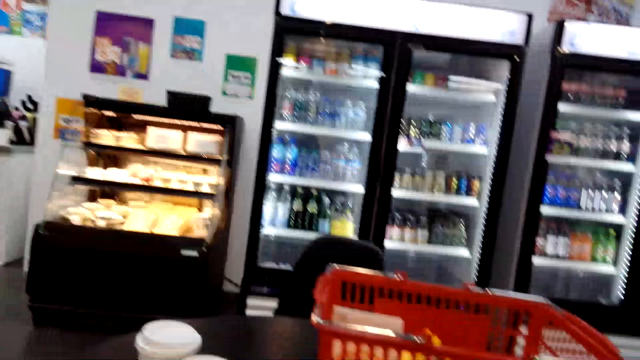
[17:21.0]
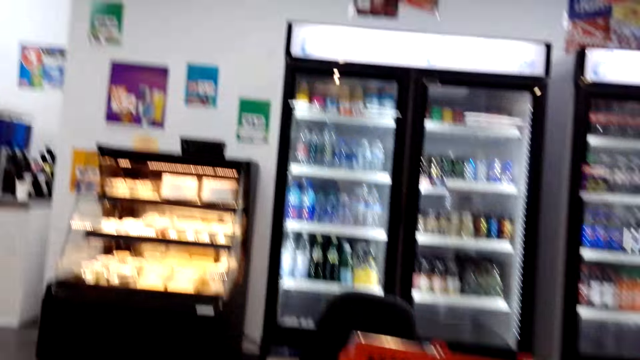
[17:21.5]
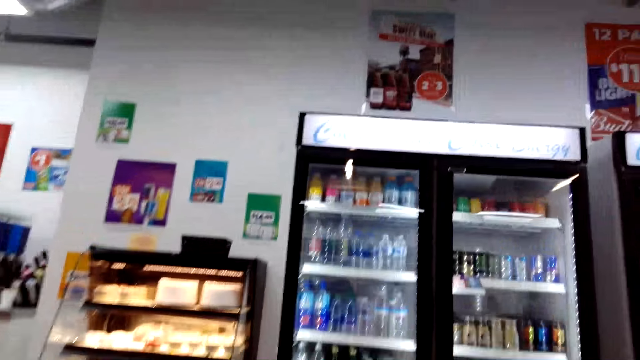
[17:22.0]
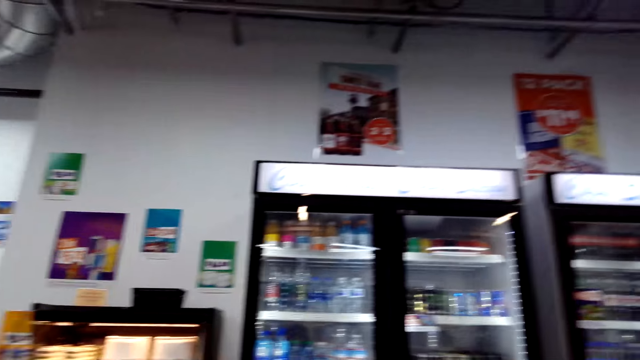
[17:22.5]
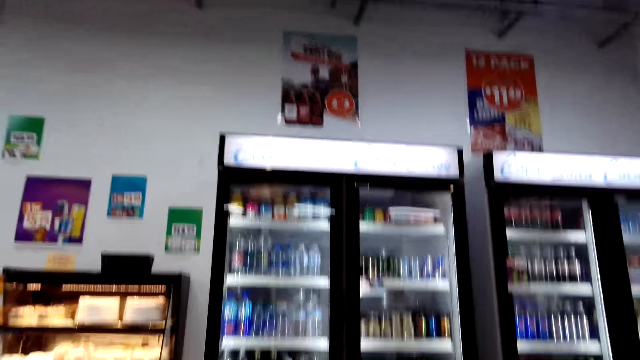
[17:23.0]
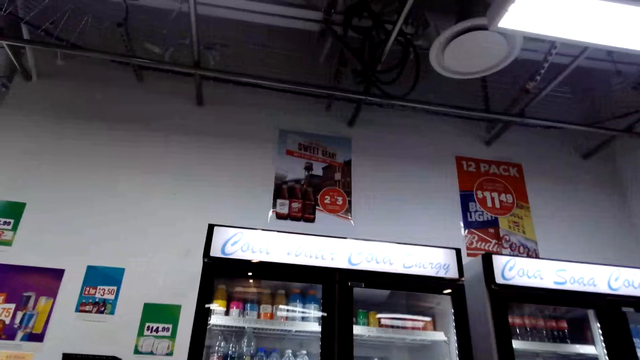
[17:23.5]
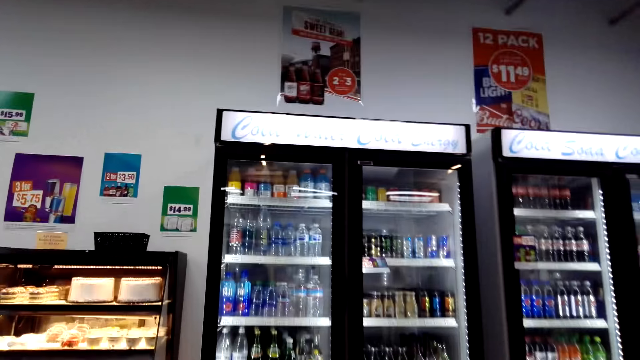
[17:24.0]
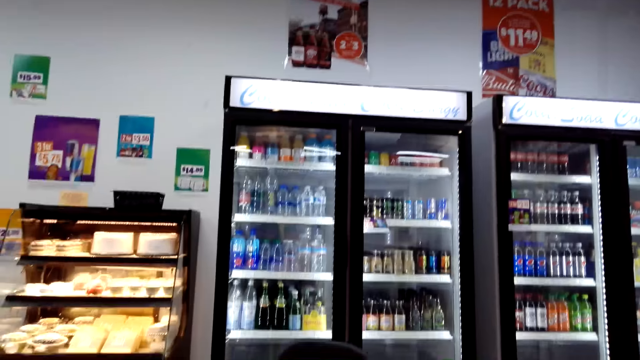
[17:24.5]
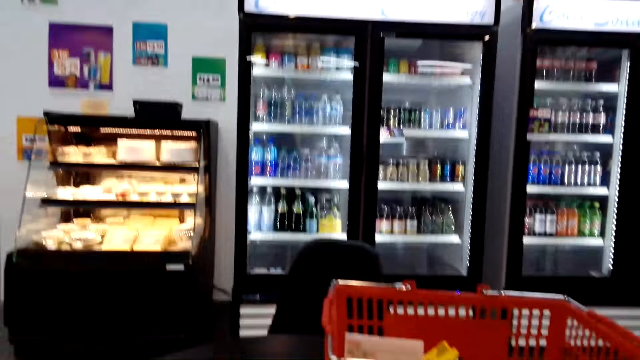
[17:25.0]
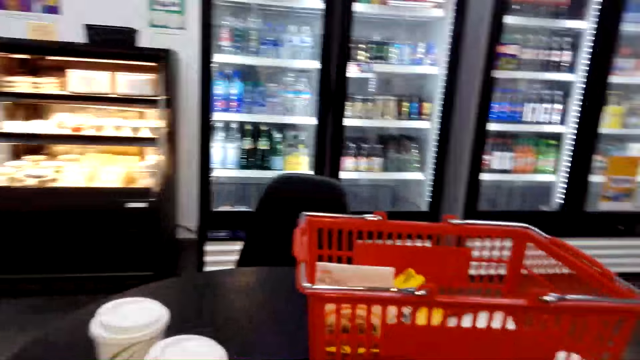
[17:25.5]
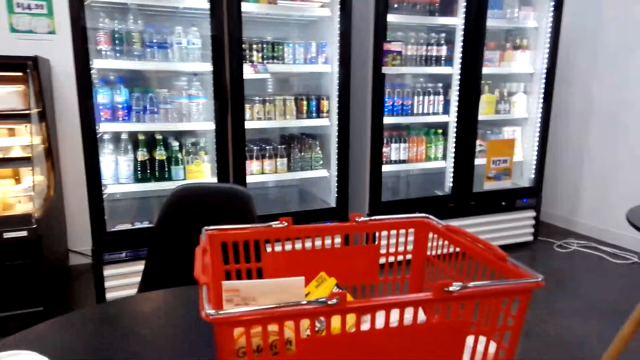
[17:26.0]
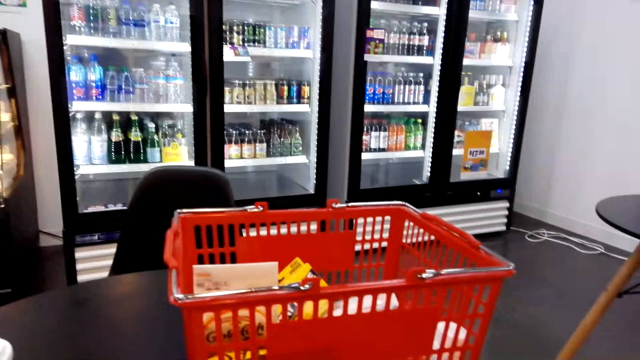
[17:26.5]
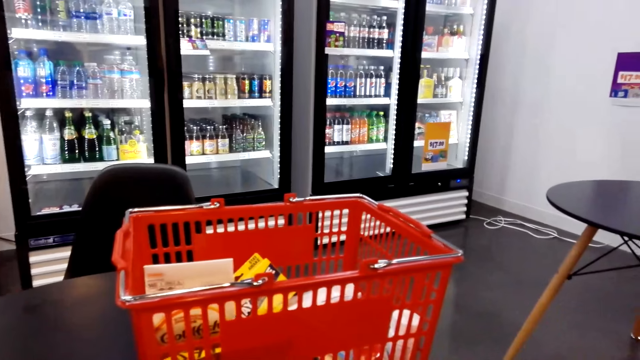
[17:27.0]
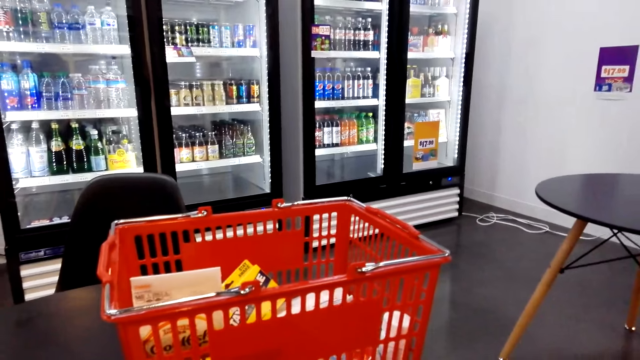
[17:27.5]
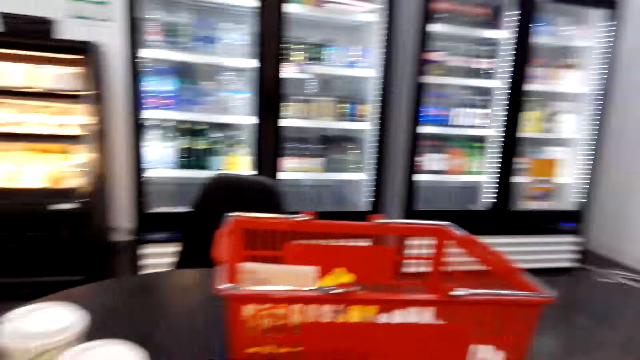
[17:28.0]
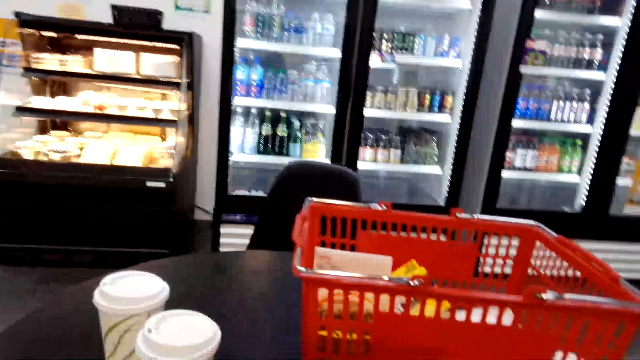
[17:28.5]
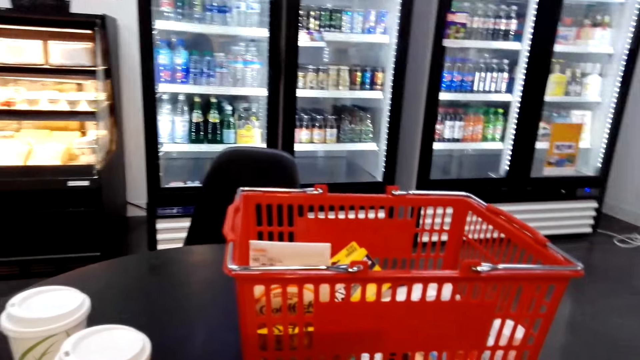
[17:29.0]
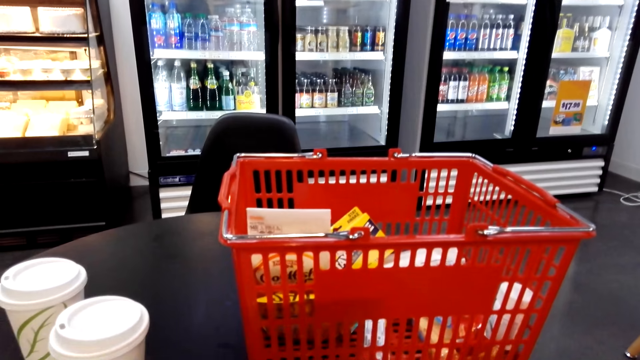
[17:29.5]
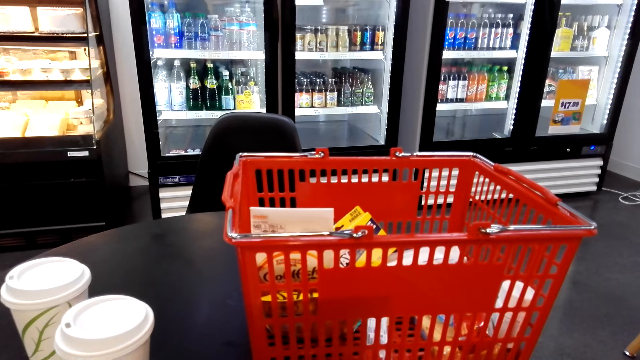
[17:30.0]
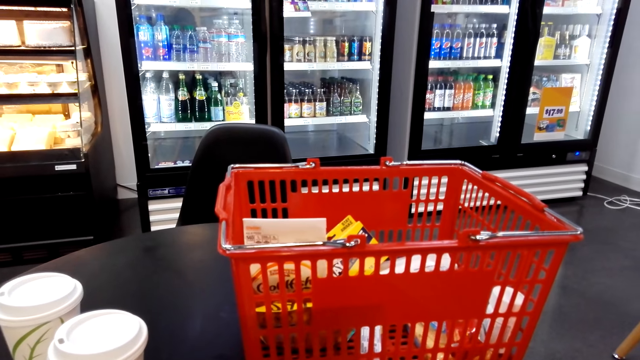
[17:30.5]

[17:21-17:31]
The camera wearer moves her body.

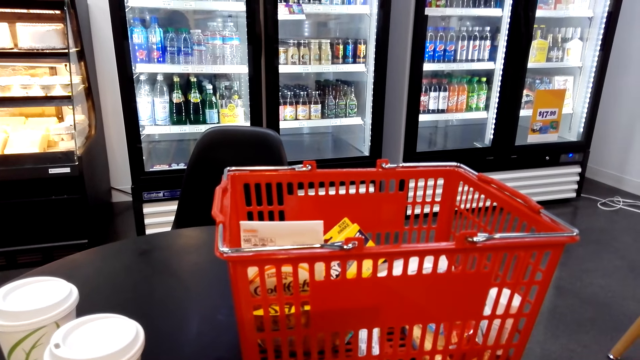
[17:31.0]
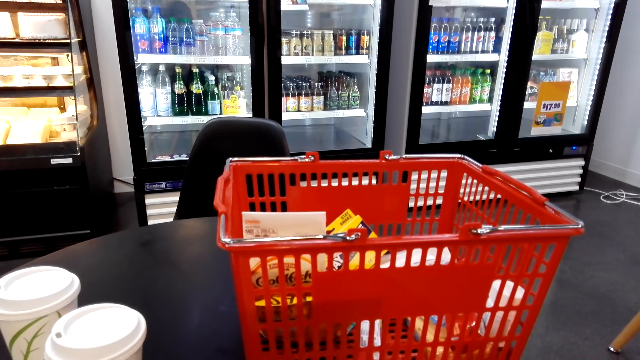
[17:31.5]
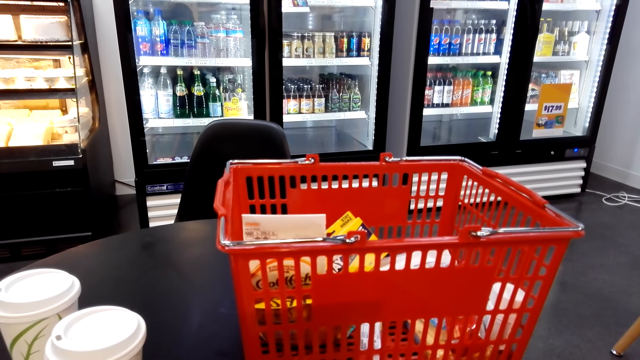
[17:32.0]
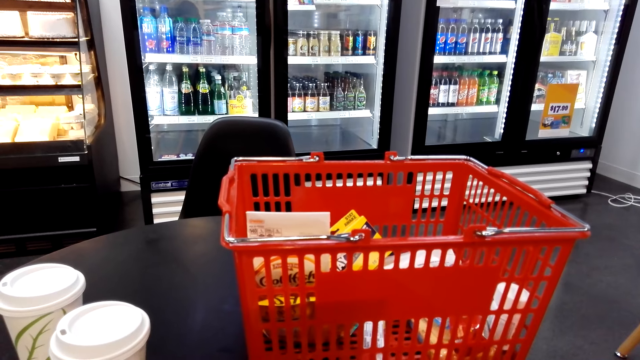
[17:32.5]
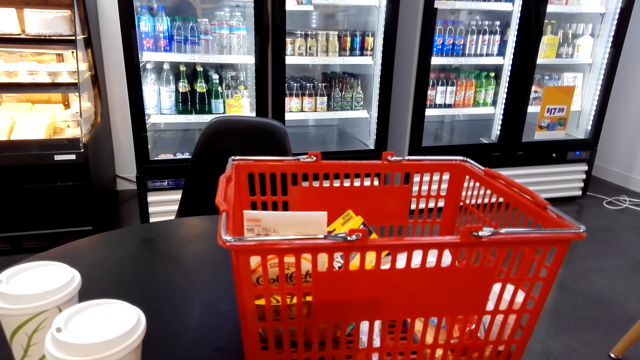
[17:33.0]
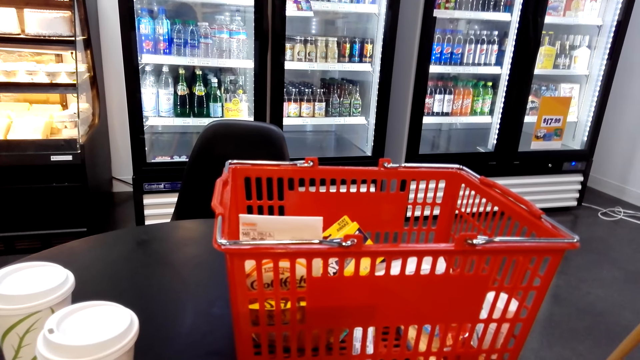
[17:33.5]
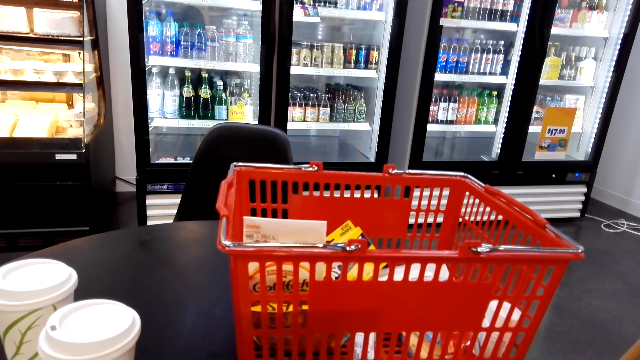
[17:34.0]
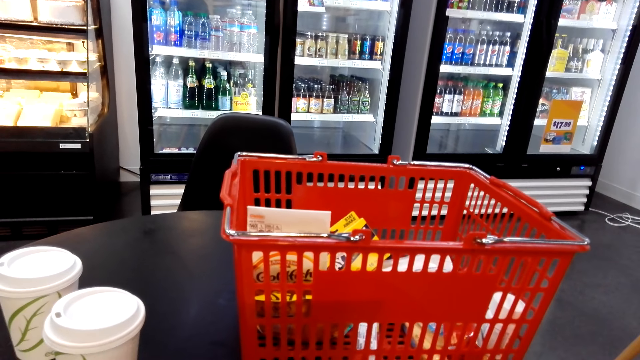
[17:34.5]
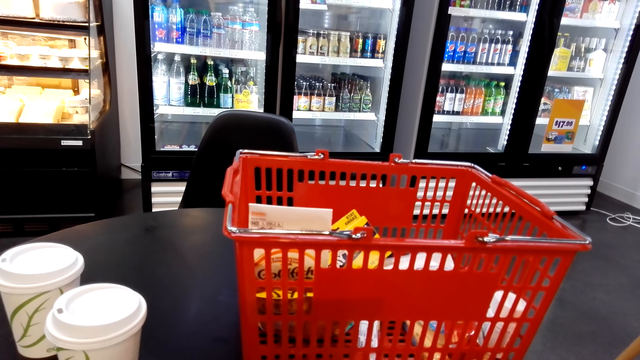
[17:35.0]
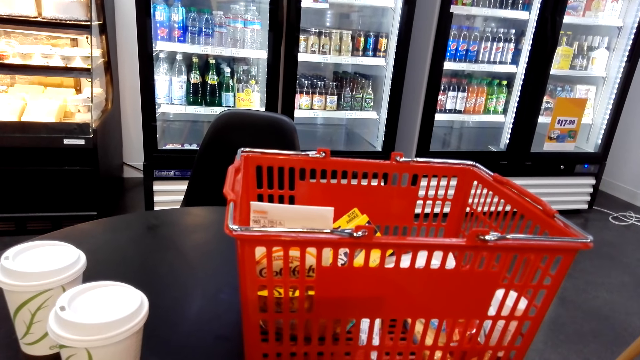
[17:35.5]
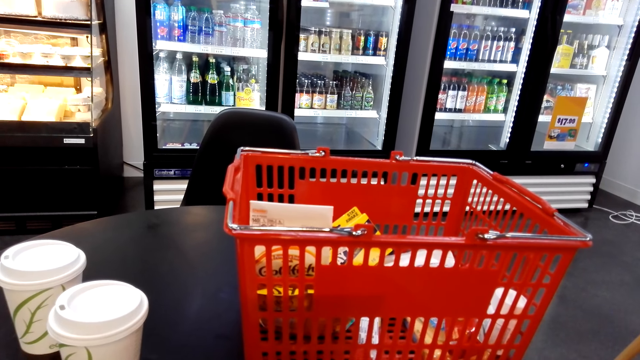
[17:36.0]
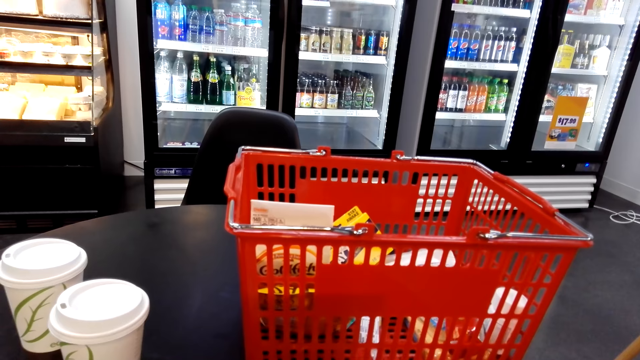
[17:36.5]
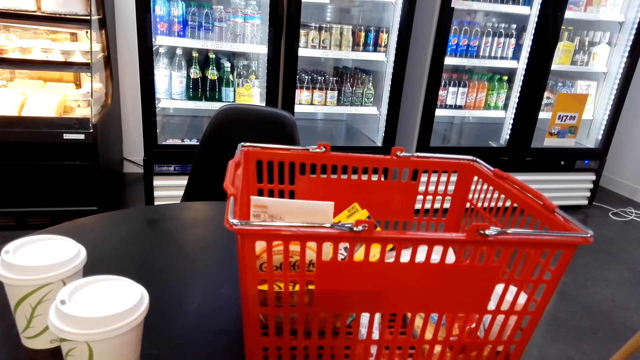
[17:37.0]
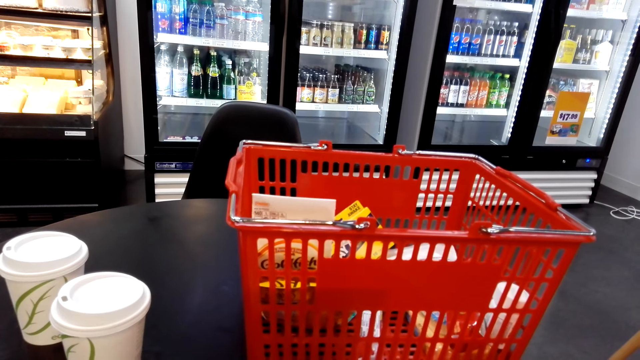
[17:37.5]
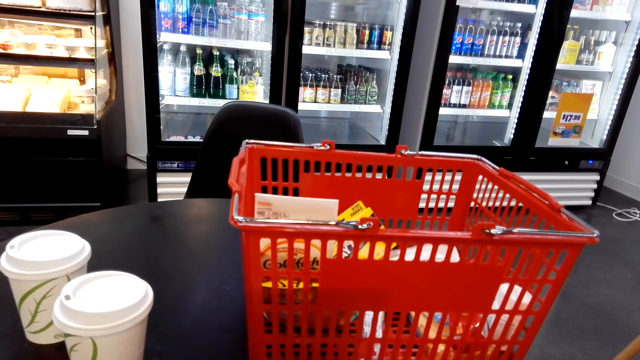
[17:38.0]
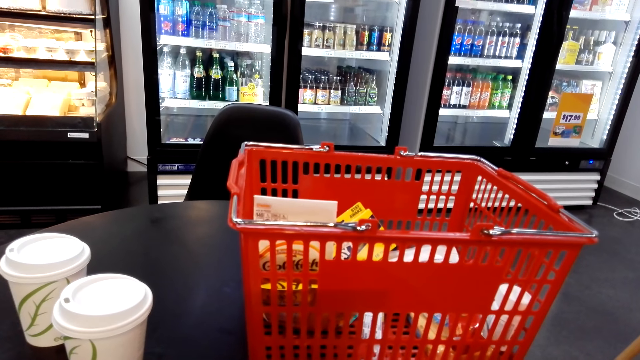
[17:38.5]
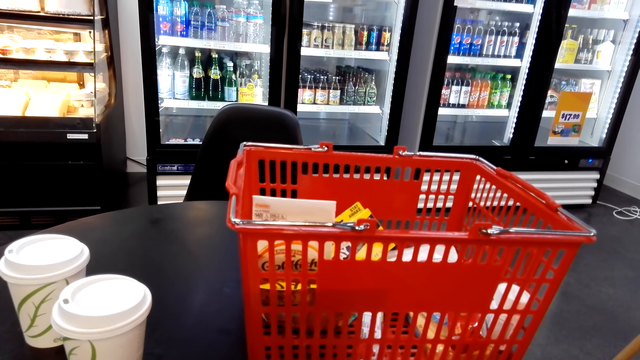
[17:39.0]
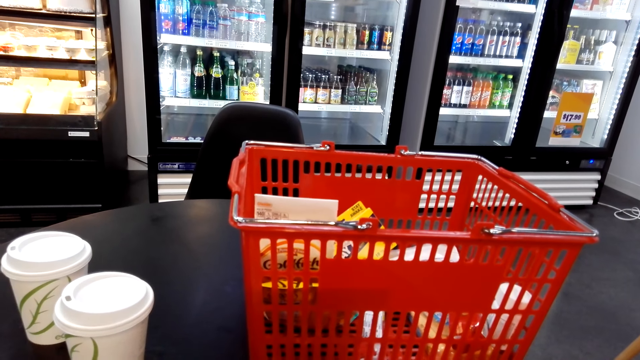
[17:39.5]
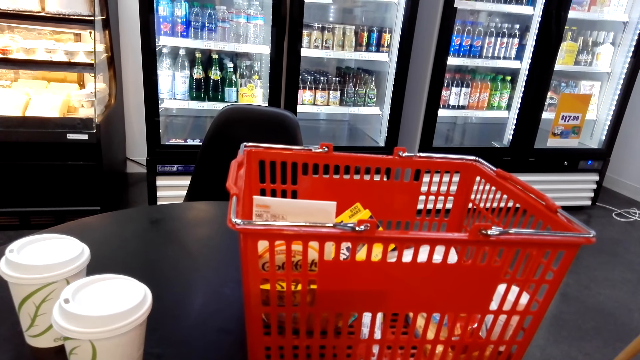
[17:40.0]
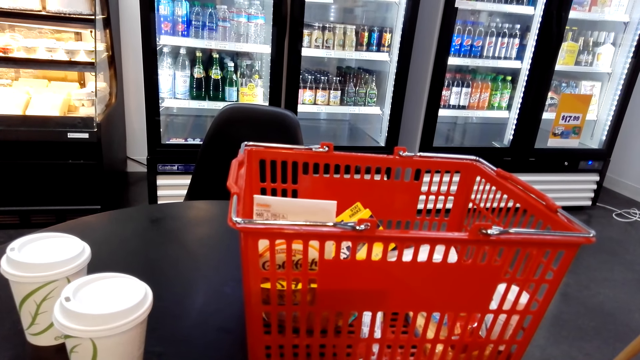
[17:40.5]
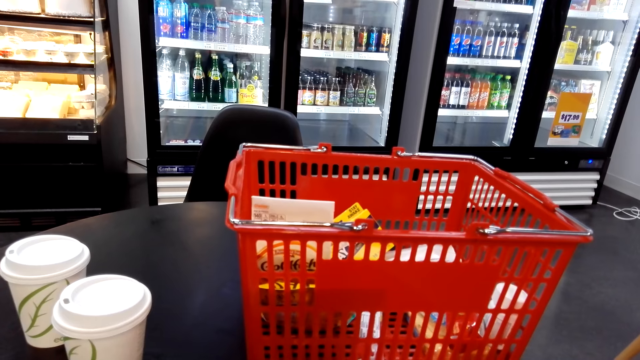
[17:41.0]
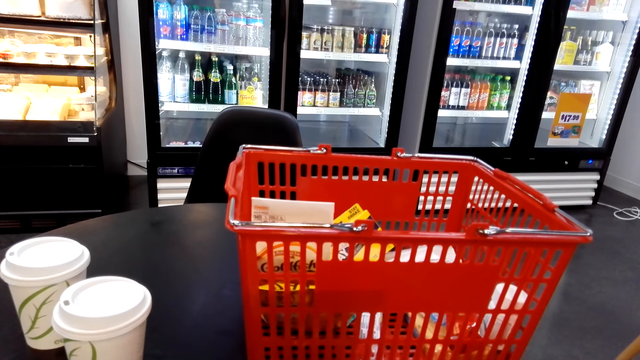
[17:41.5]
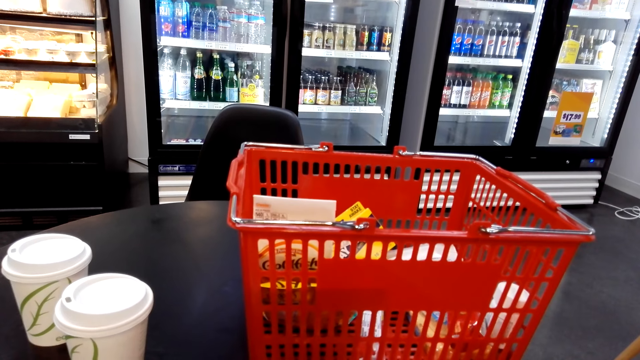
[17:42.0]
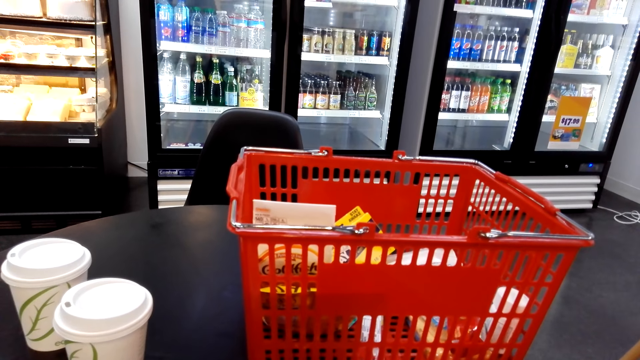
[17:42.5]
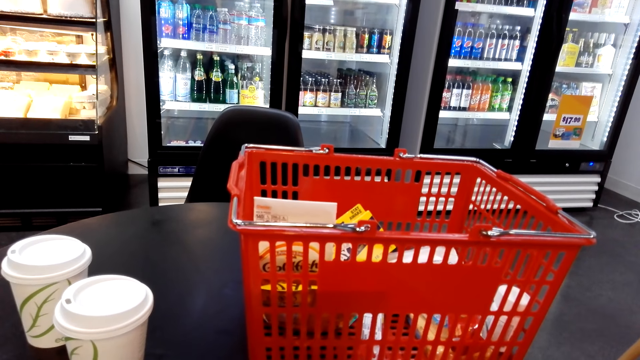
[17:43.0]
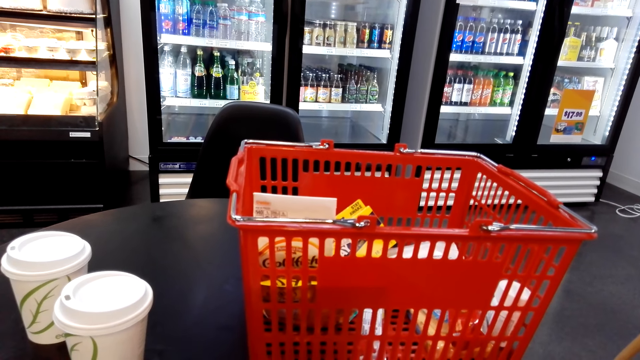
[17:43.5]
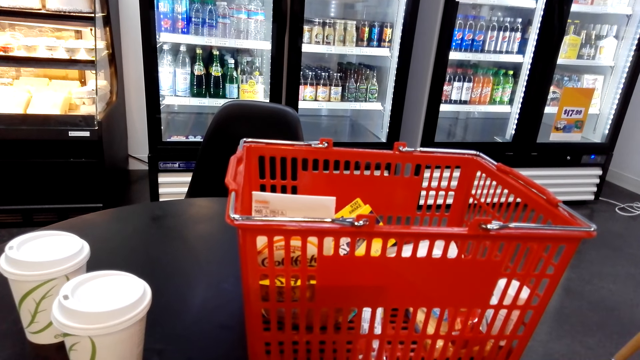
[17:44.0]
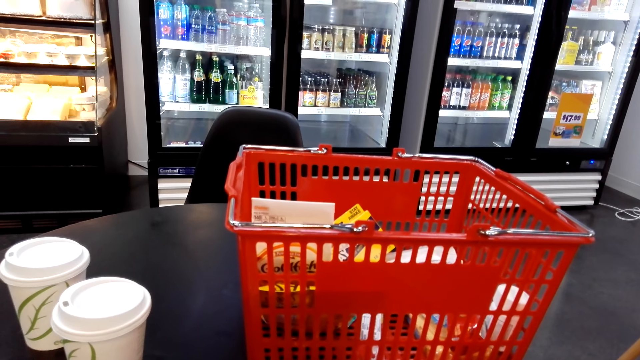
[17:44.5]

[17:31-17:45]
The camera wearer opens the packed snack.
